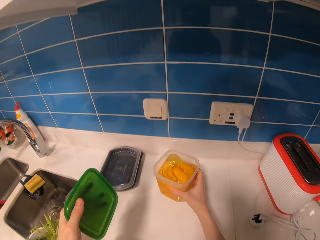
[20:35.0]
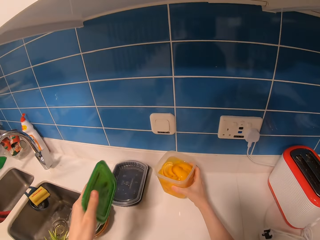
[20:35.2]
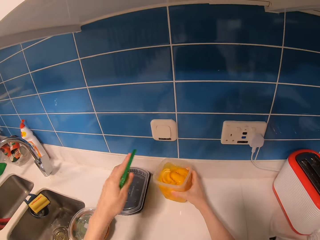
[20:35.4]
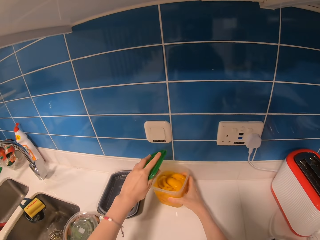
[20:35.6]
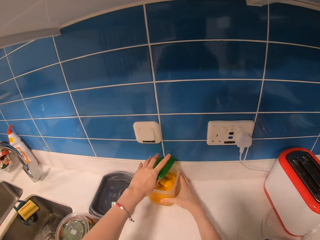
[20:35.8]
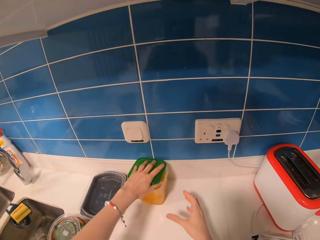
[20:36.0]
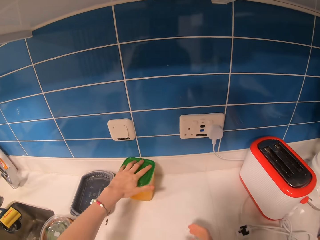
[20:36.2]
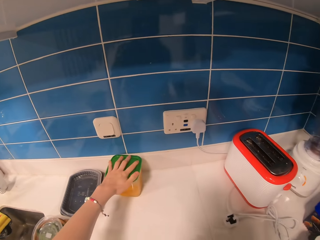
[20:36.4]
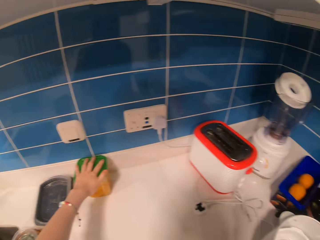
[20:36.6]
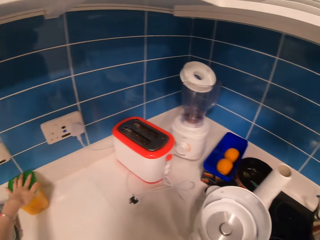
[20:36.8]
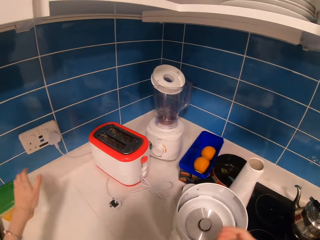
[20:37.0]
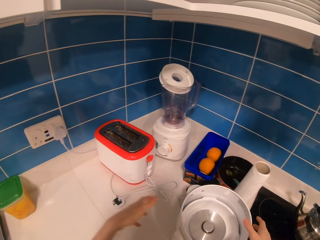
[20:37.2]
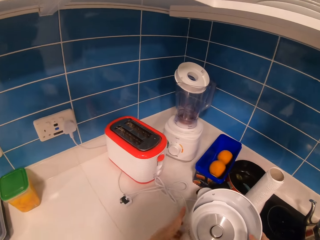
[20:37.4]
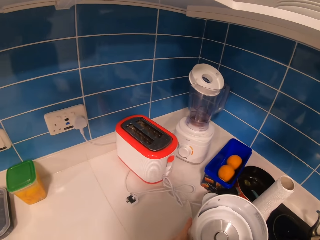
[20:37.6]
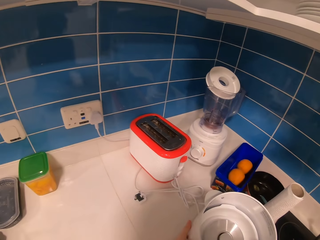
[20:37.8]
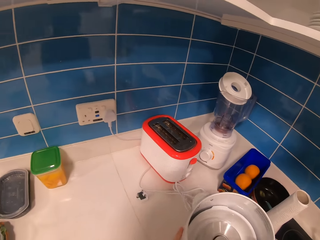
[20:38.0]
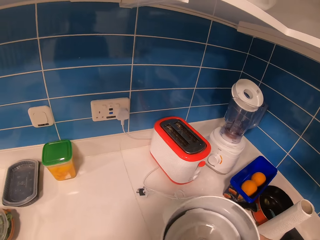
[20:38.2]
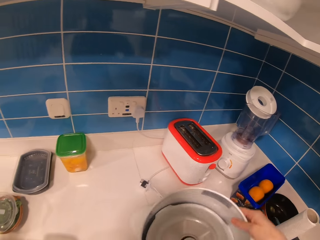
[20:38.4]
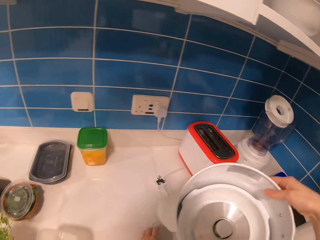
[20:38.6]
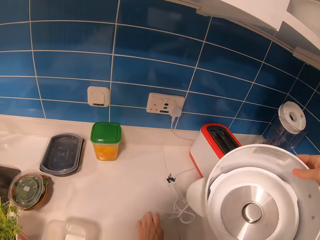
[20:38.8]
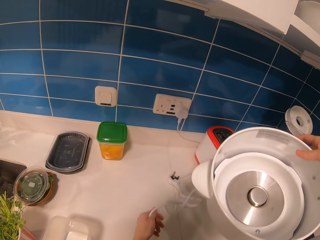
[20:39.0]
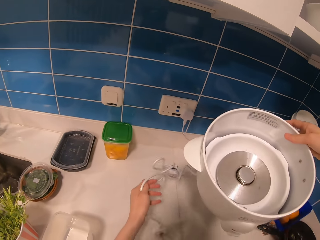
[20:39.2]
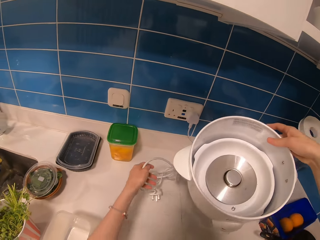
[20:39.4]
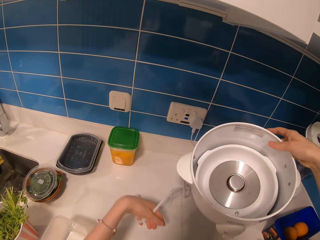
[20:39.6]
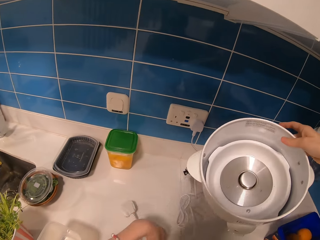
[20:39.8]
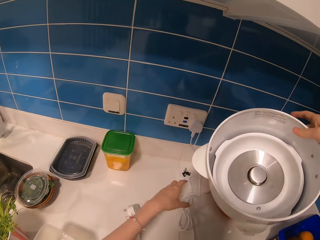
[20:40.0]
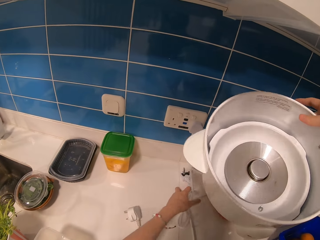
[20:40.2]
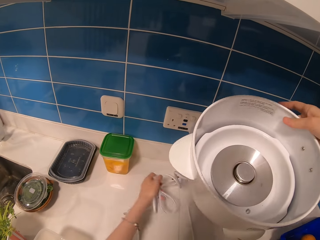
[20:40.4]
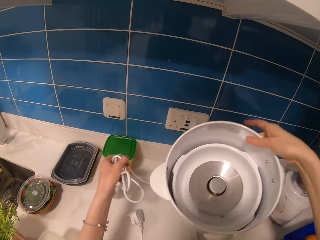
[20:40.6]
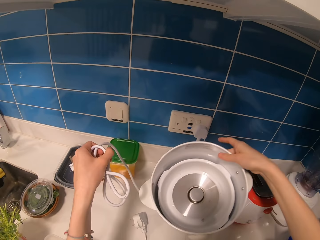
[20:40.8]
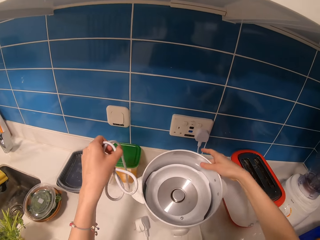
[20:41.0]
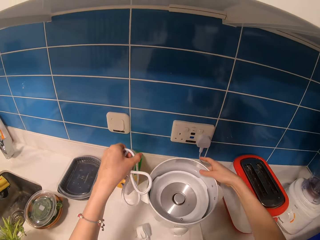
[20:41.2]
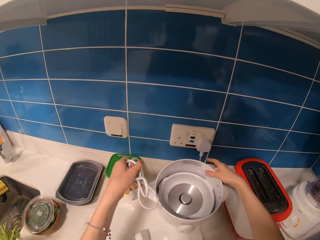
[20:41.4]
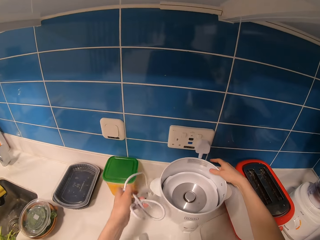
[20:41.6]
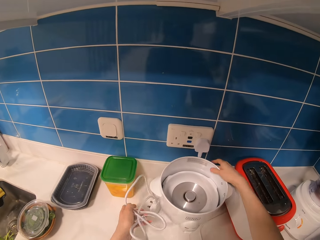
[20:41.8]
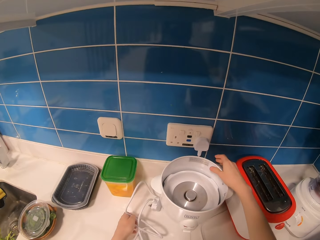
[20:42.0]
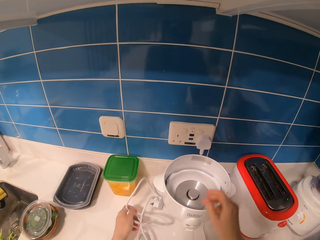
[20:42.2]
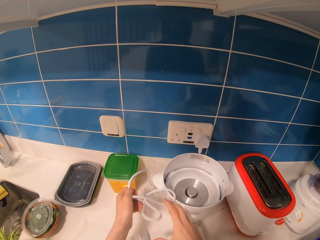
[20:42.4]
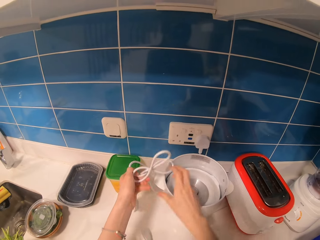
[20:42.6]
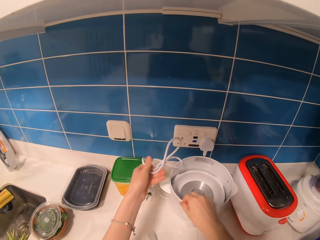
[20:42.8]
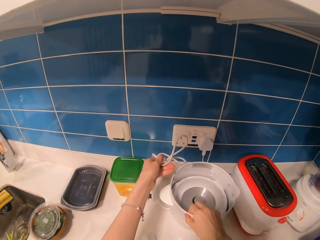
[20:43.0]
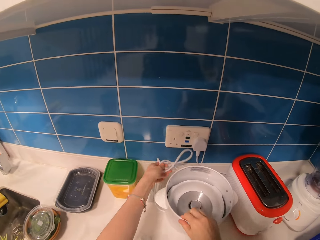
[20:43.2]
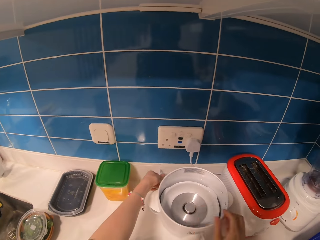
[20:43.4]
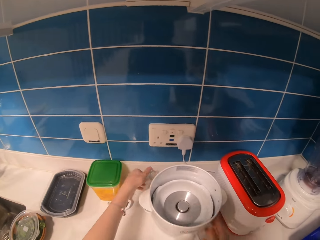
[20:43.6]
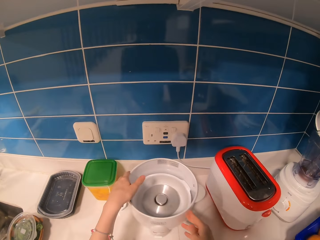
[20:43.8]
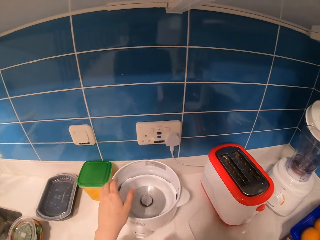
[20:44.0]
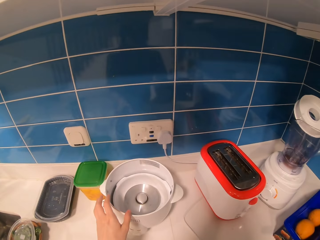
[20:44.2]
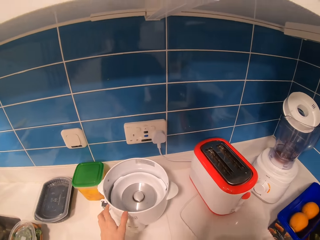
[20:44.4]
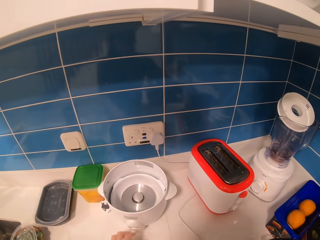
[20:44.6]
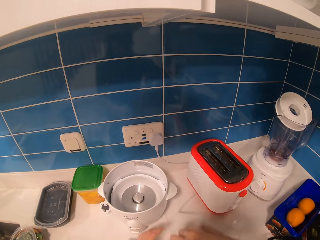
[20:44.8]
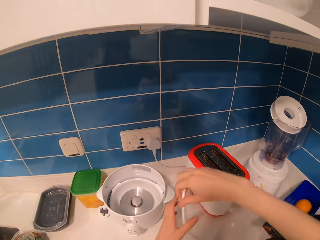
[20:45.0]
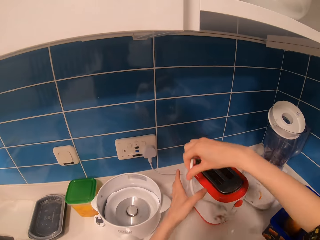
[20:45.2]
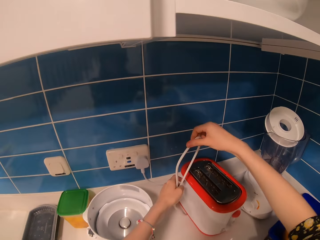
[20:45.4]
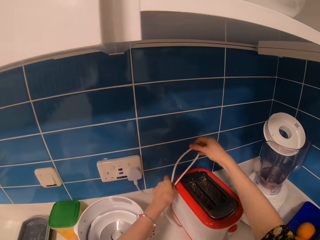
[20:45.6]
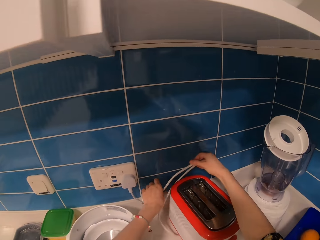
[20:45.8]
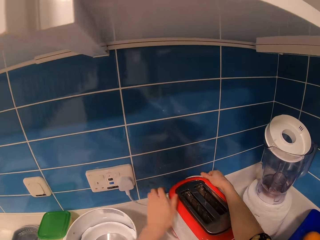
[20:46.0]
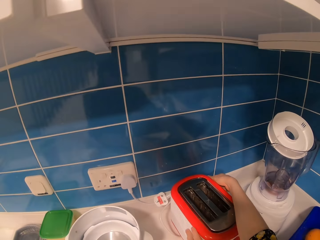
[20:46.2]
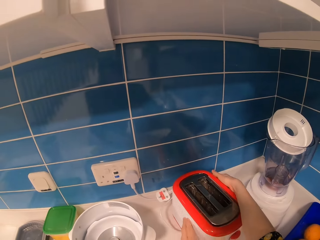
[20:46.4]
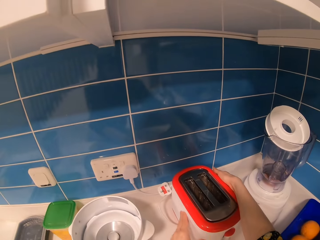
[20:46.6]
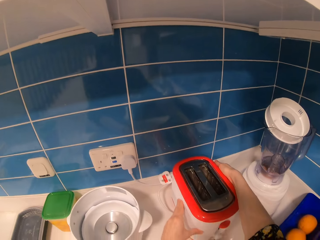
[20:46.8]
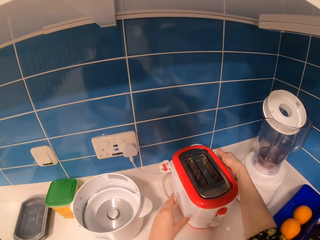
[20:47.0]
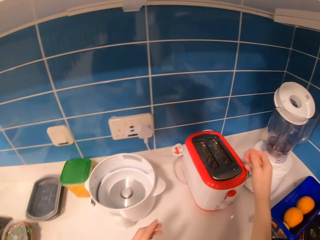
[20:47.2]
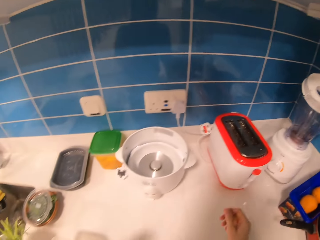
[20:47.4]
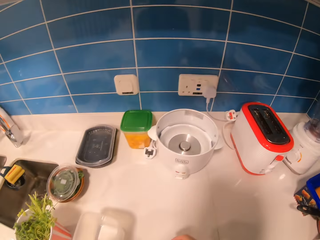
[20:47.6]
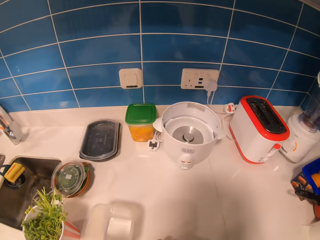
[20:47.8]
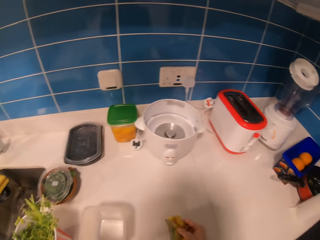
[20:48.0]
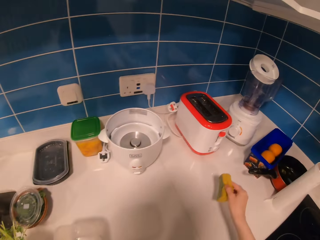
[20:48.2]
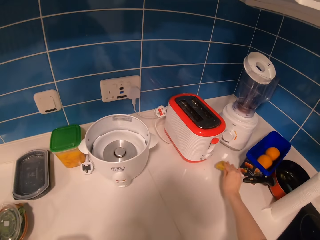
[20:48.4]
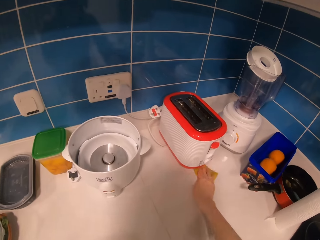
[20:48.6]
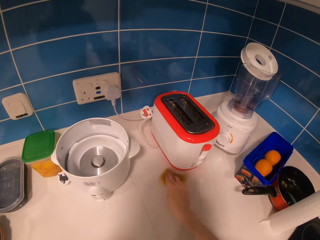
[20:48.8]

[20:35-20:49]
The camera wearer puts the tin on the surface and covers the tin with a lid. They pick up the rice cooker or pot. They hold the cord. They hold the cord again. They straighten the cable. They put the rice cooker on the surface. They hold the pot, drop the cord, pick up the cord, and touch the cord. They put the cable behind the tin. They move the tin. They adjust the toaster.

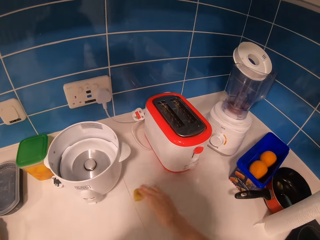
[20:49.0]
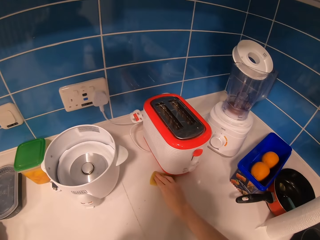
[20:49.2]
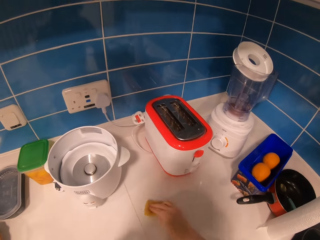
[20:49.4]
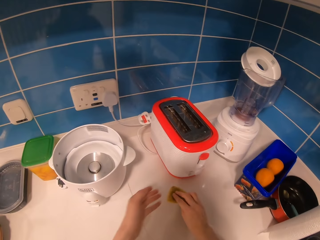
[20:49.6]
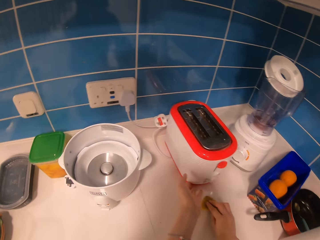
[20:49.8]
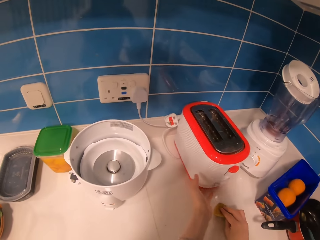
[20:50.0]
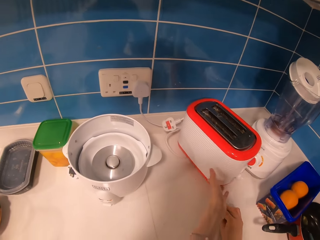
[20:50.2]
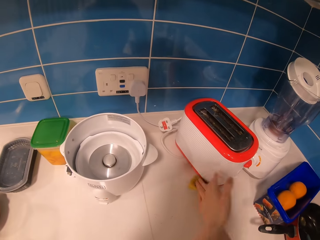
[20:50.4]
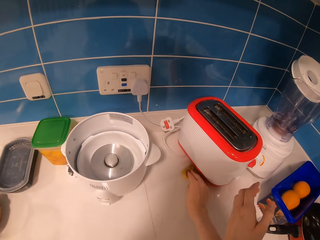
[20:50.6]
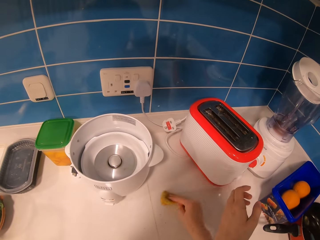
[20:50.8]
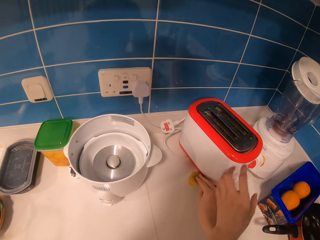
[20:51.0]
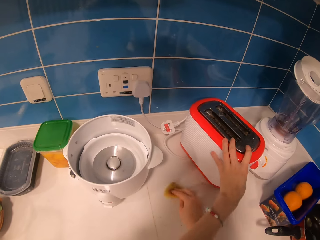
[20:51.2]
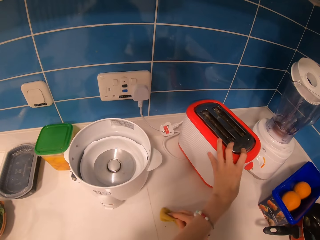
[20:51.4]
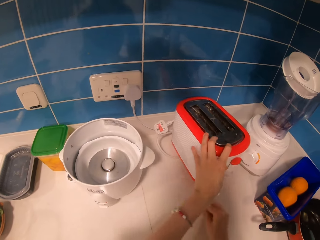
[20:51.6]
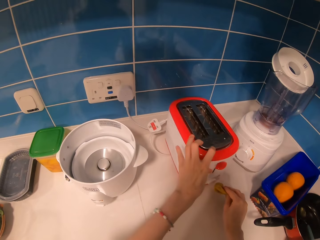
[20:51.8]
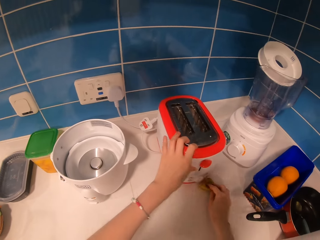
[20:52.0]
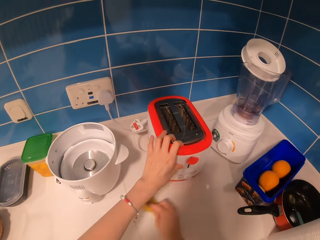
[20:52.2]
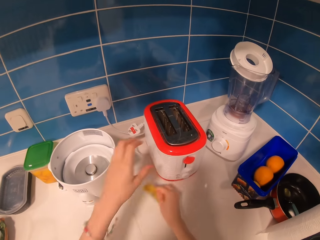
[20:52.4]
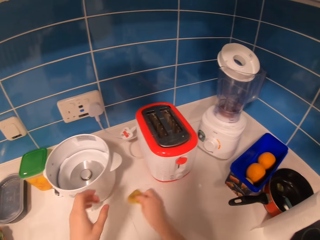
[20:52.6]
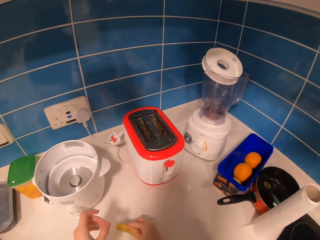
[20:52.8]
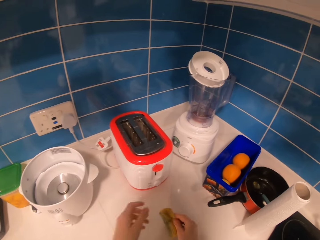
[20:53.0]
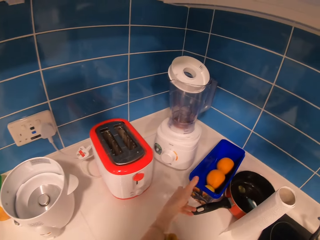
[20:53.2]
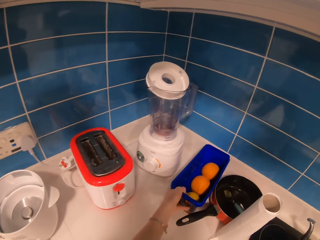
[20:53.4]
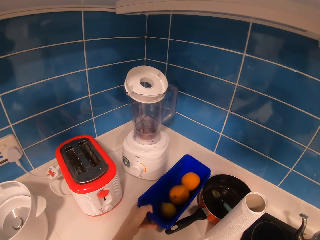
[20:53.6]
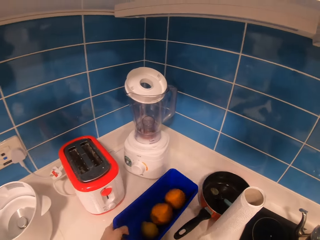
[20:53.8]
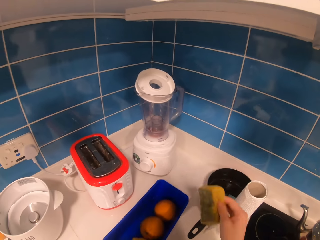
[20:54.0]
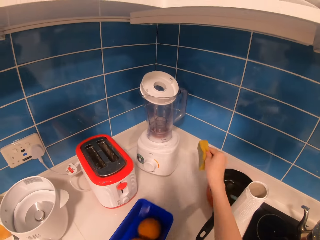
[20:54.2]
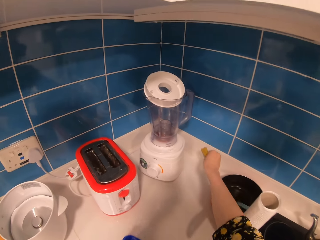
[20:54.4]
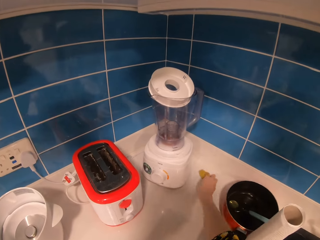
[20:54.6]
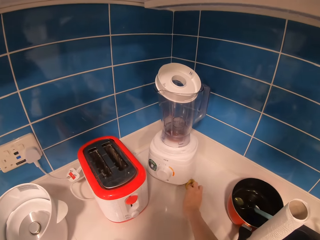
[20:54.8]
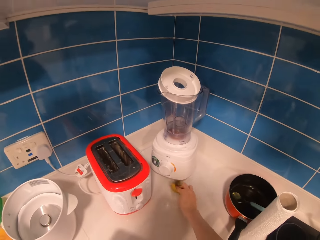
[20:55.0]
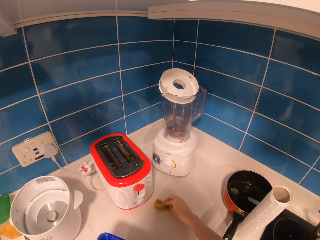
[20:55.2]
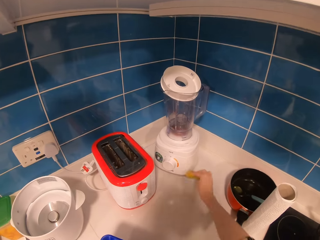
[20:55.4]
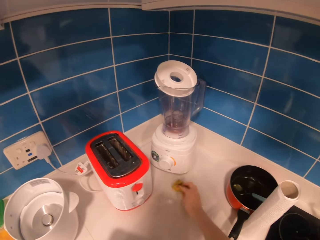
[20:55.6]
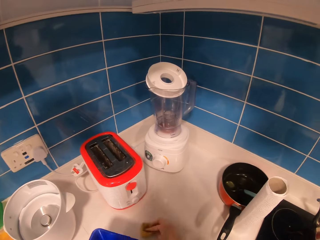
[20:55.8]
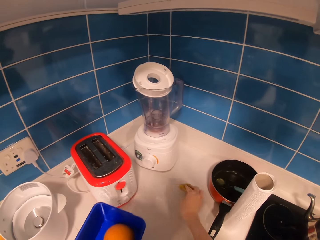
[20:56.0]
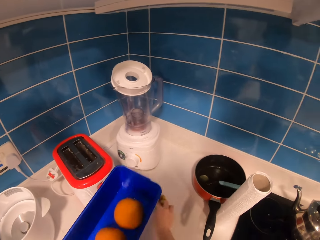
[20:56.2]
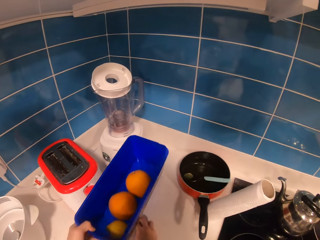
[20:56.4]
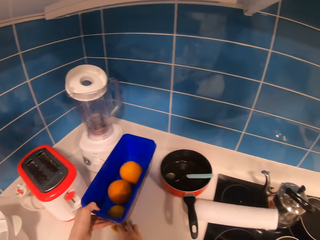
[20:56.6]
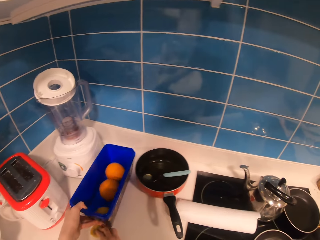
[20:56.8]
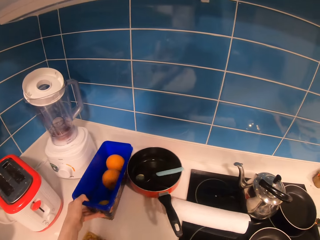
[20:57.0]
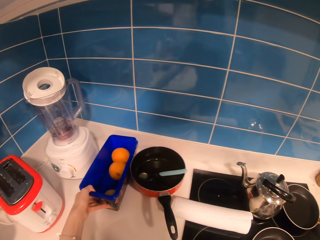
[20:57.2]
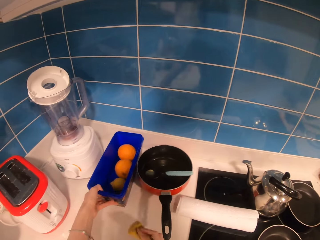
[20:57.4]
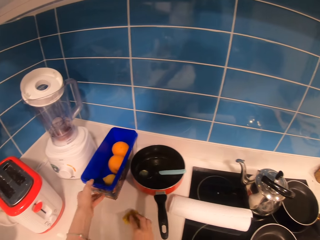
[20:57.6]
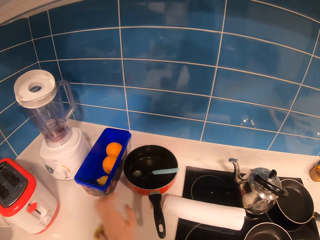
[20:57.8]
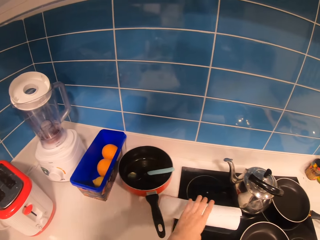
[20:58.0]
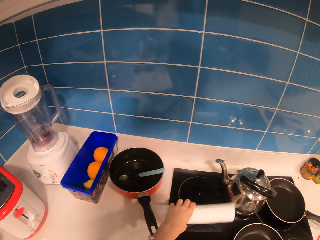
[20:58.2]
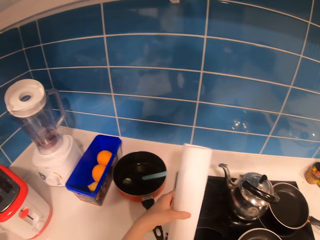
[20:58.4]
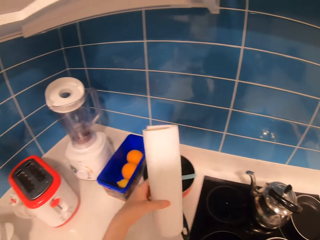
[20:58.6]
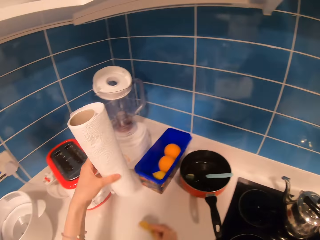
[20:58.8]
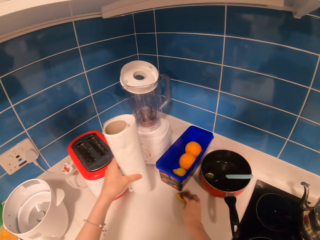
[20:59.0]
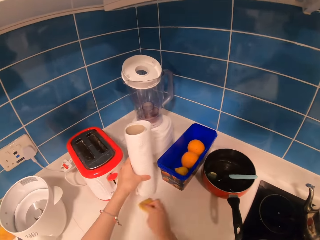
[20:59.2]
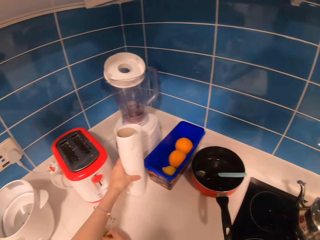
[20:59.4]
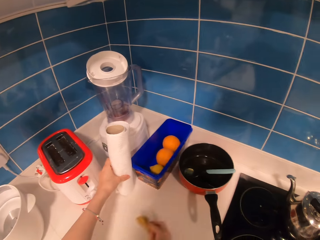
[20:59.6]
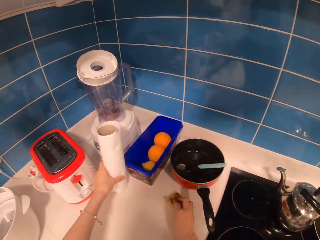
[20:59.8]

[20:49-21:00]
The camera wearer wipes the table. They move the toaster. They move the toaster again. They wipe the surface. They take the fruit rack. They pull a tin. They wipe the surface. They drop the fruit rack. They pull the tin. They pick up a paper towel and drop the paper towel.
